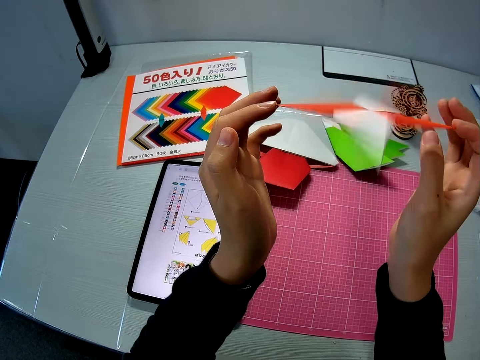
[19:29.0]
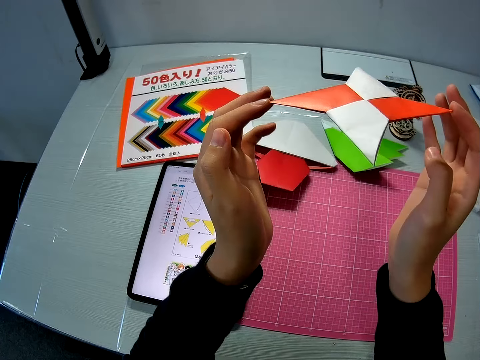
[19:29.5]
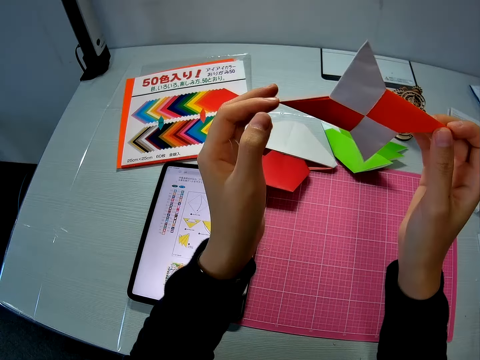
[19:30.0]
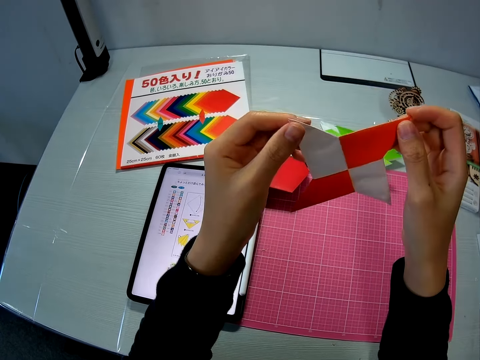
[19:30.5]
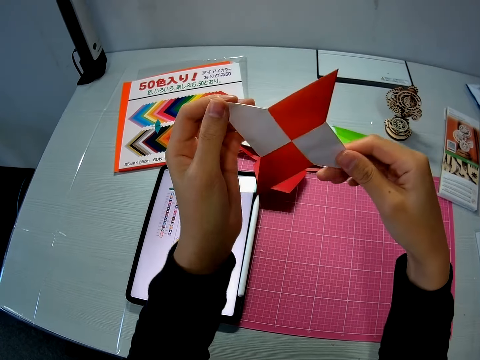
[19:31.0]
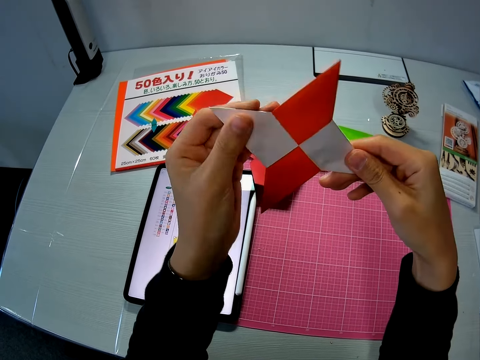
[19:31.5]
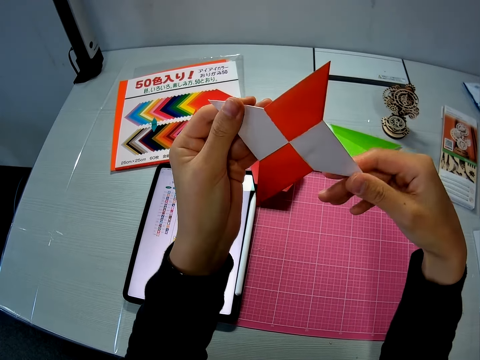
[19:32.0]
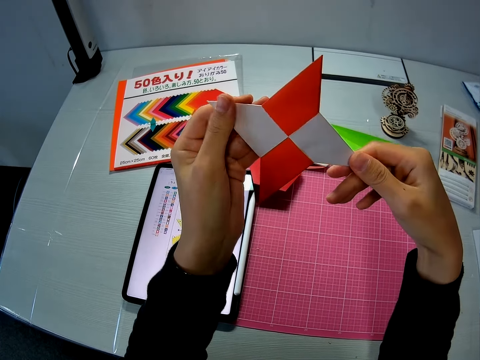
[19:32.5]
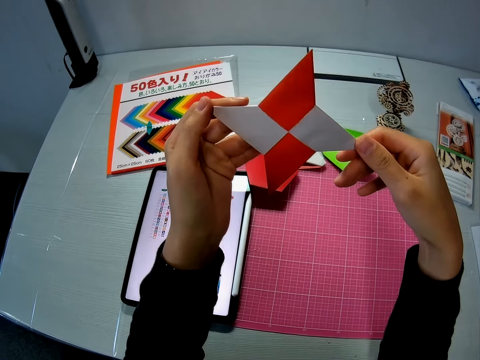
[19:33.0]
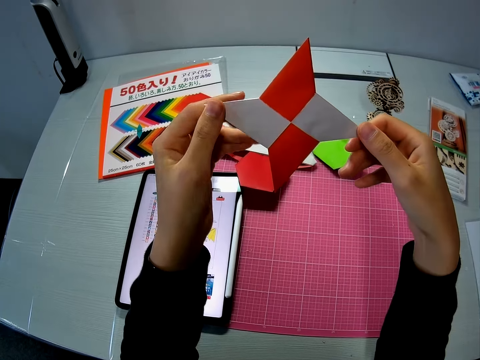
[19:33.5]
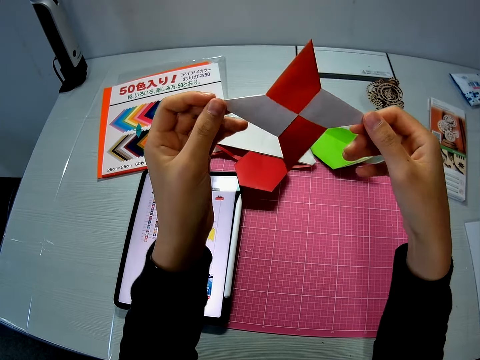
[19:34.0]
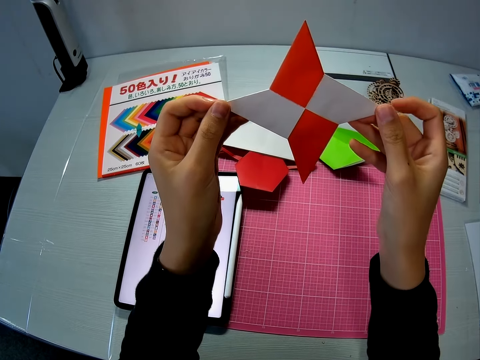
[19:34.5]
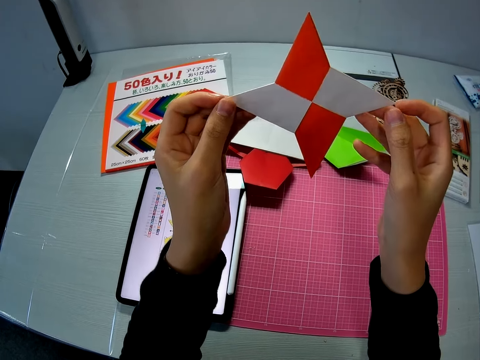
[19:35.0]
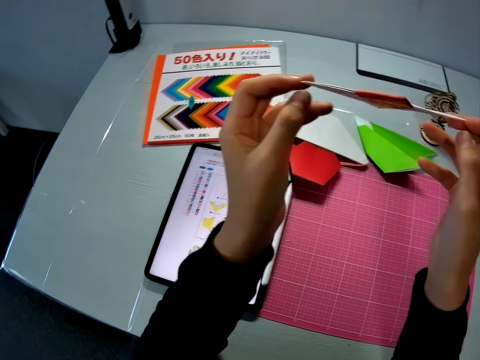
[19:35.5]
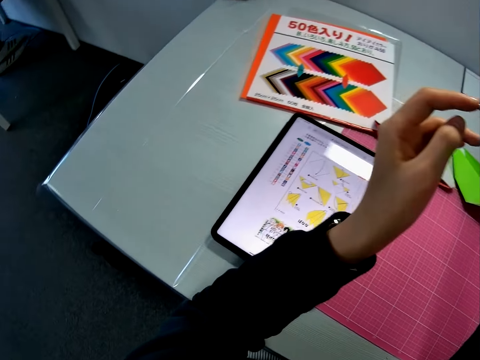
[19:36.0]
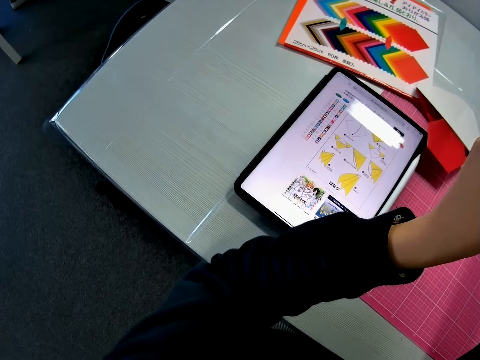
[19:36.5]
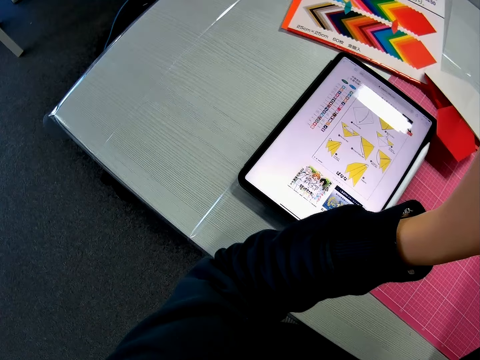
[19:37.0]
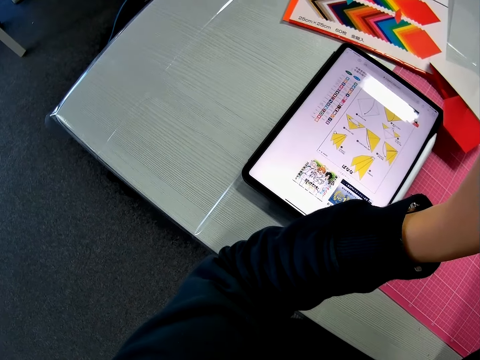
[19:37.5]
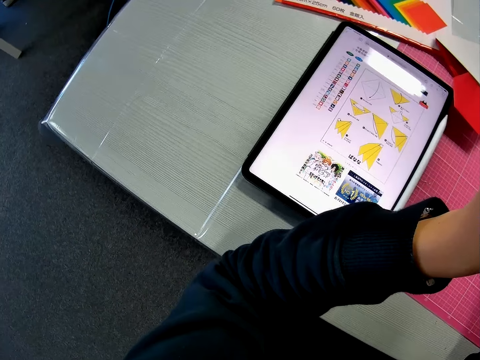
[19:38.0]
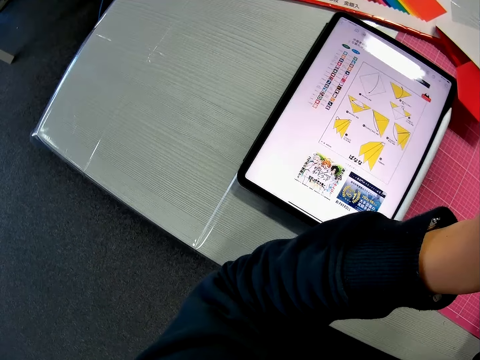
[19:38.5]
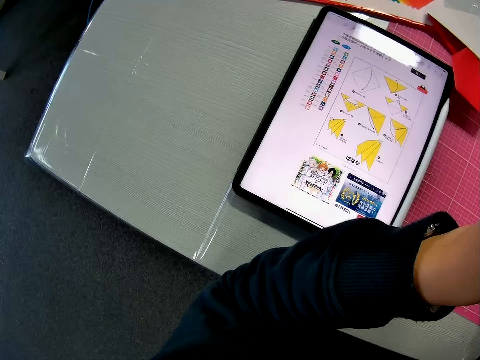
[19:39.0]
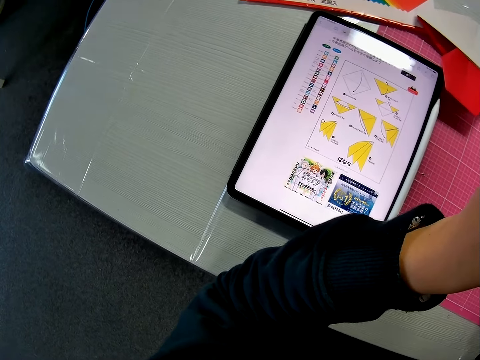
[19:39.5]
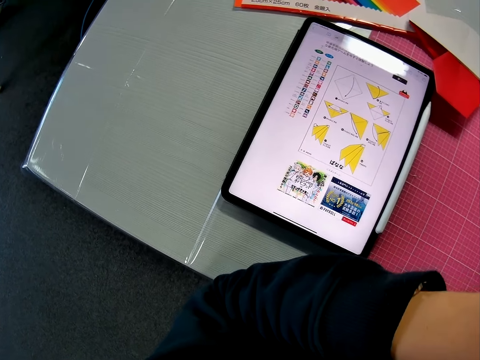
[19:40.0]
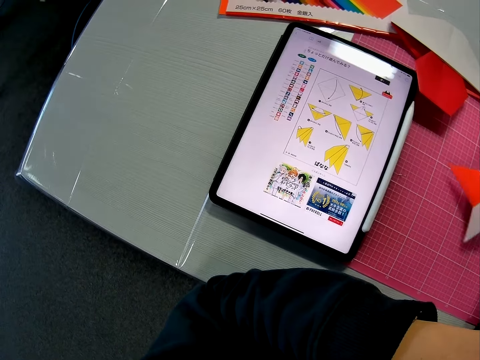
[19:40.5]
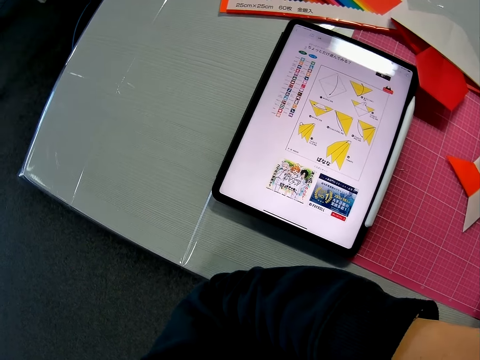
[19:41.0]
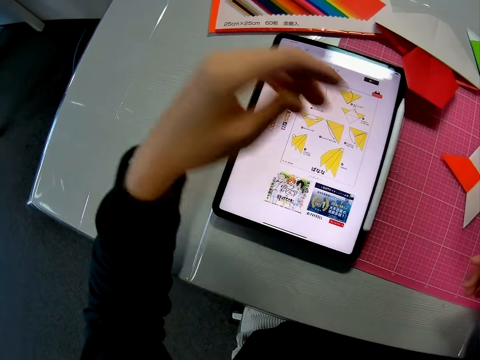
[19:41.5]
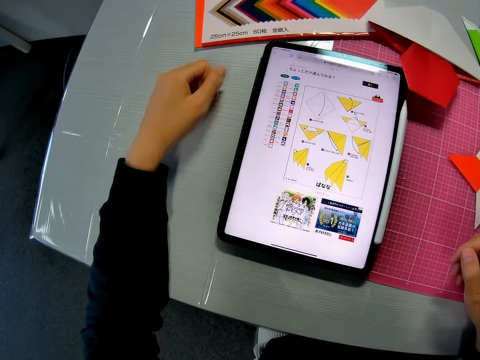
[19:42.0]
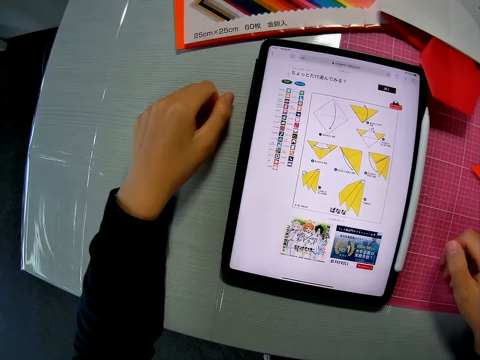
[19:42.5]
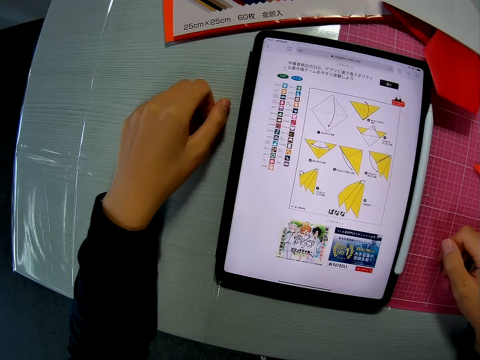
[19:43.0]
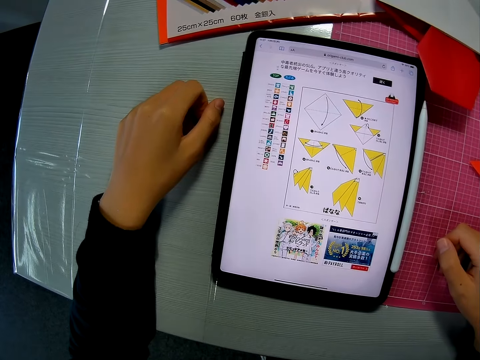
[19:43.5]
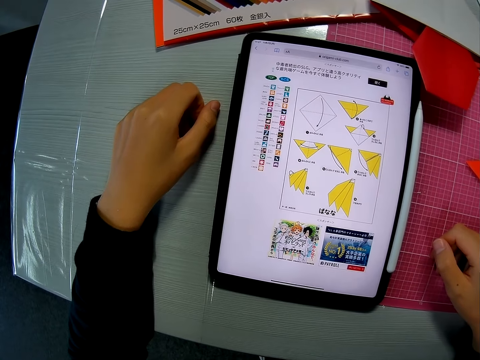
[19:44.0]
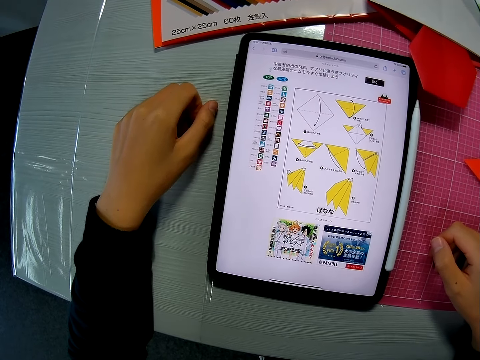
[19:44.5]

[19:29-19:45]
The camera wearer adjusts the orange colored paper or paper star in her hands. She rotates the paper star. She drops the orange colored paper on the table. She reads the craft manual.

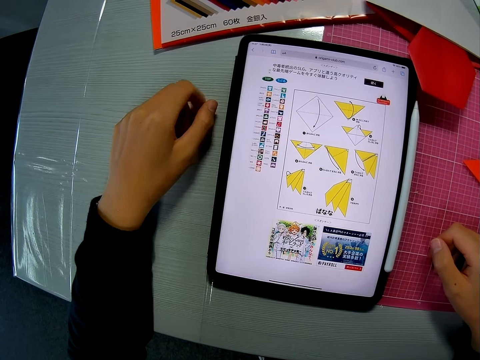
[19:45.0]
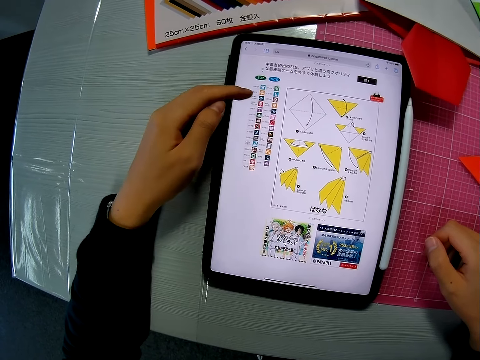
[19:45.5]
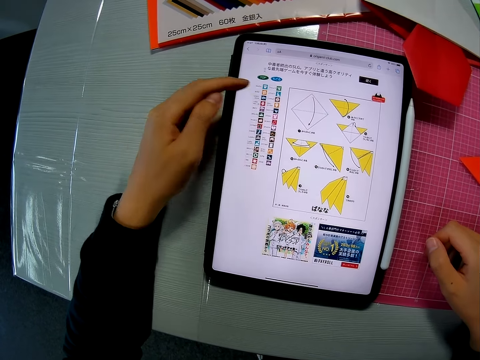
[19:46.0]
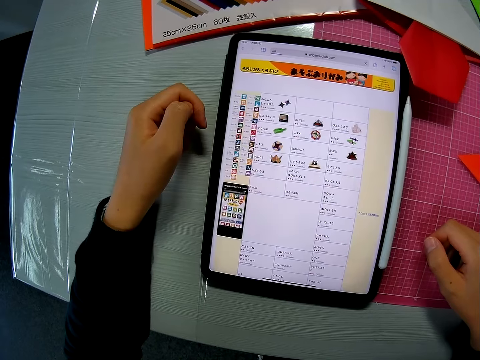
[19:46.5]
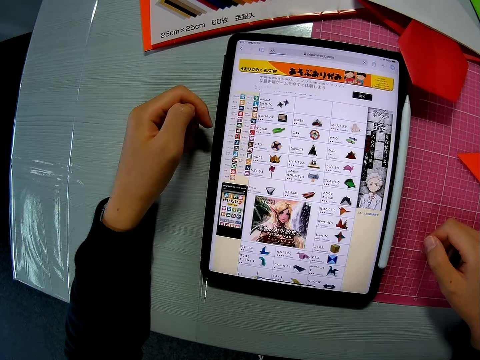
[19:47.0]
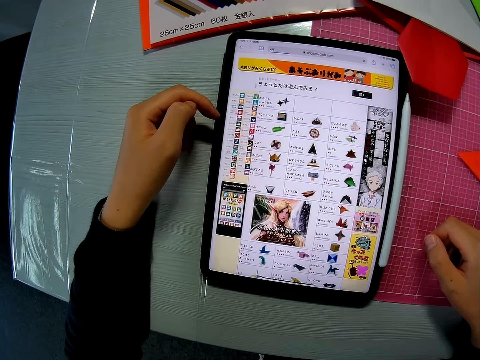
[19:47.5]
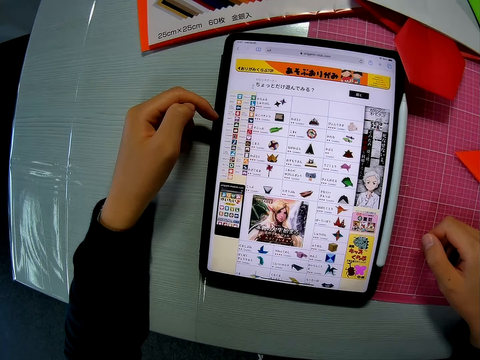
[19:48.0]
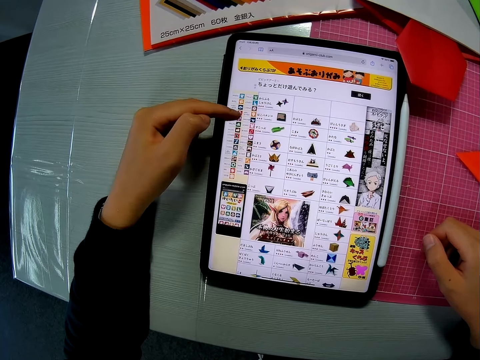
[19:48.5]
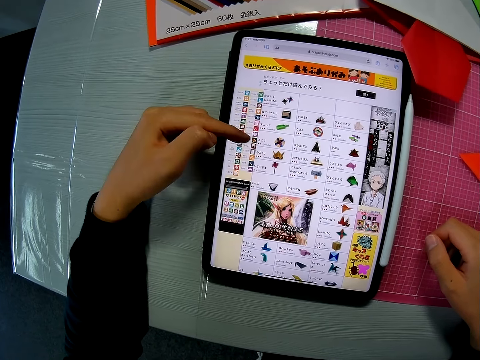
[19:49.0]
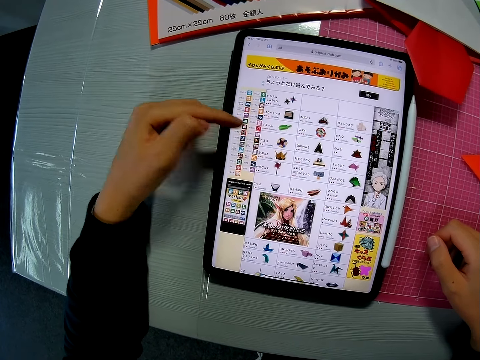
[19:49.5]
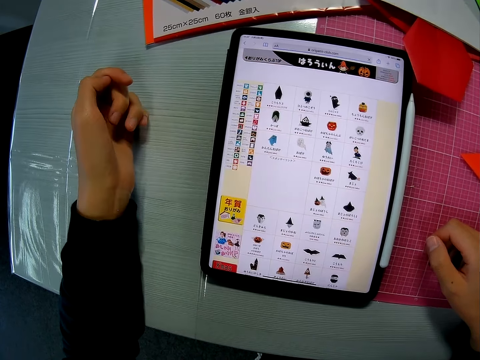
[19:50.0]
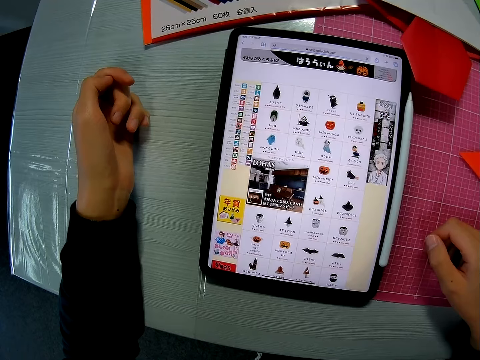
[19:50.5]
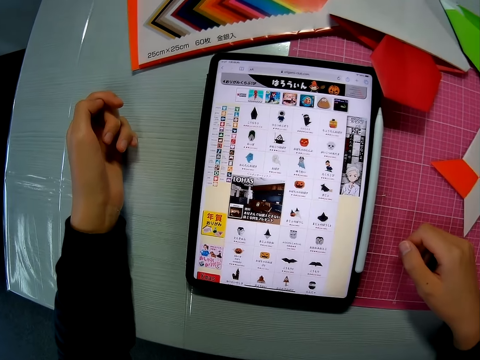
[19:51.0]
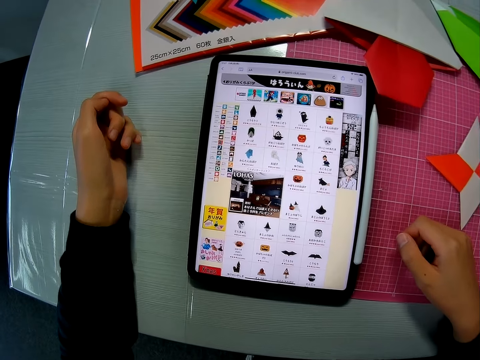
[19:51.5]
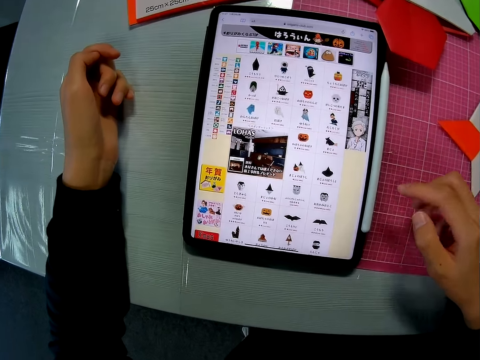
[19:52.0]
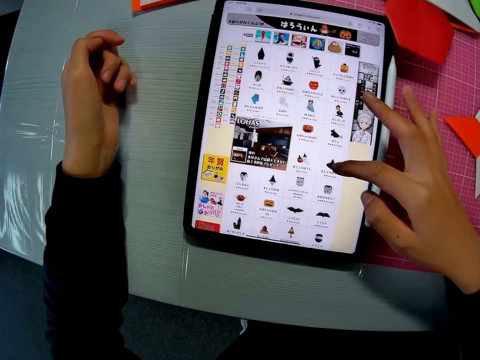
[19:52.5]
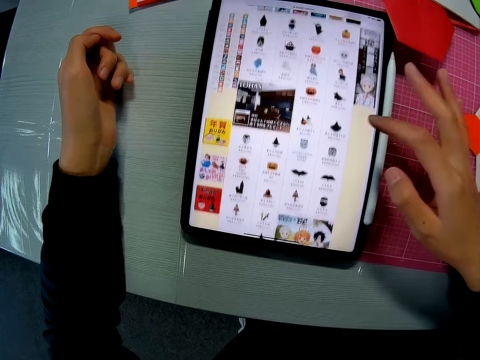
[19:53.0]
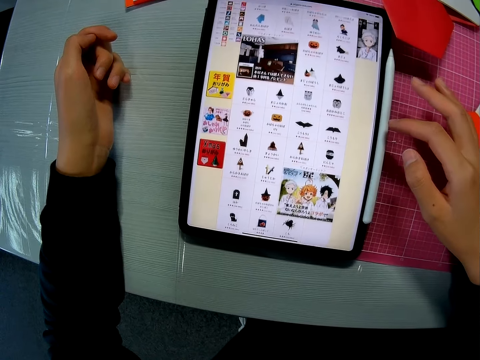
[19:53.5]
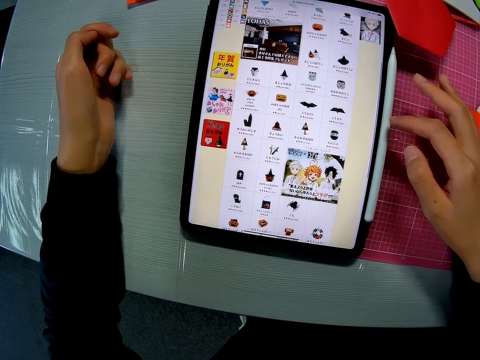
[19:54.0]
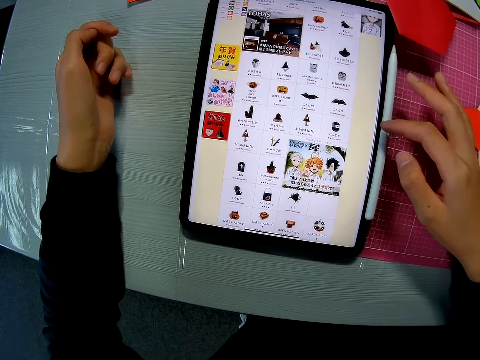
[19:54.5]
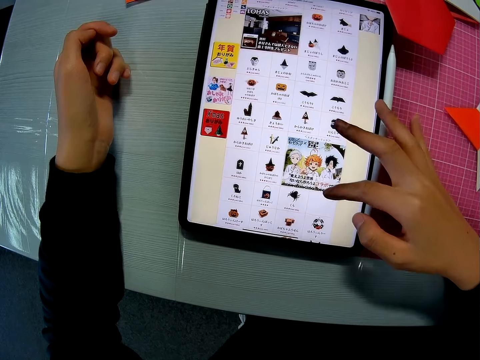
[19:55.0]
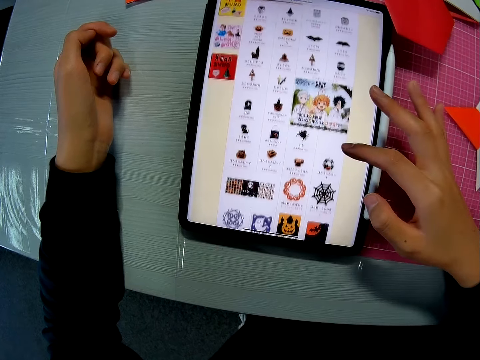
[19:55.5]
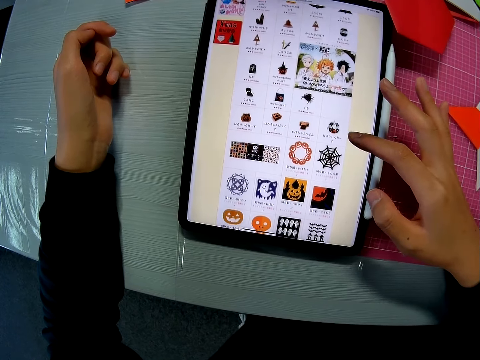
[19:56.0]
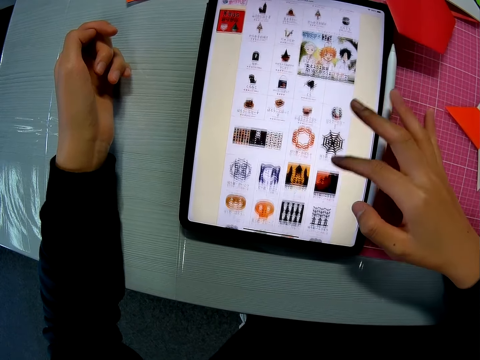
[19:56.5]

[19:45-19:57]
The camera wearer presses a tablet on the table with her hands. She scrolls the tablet.
